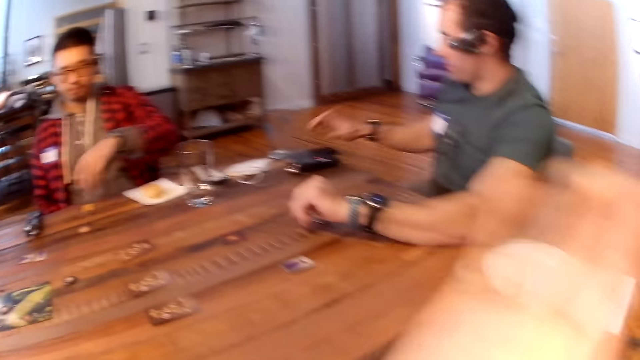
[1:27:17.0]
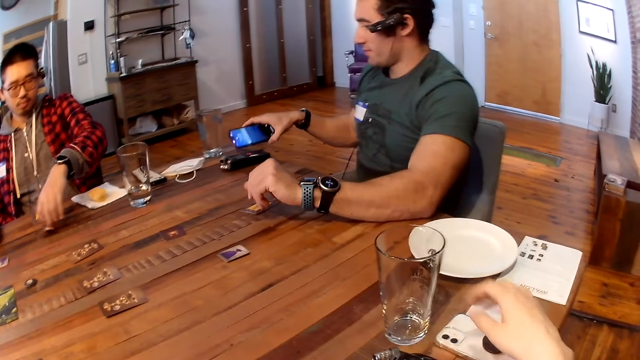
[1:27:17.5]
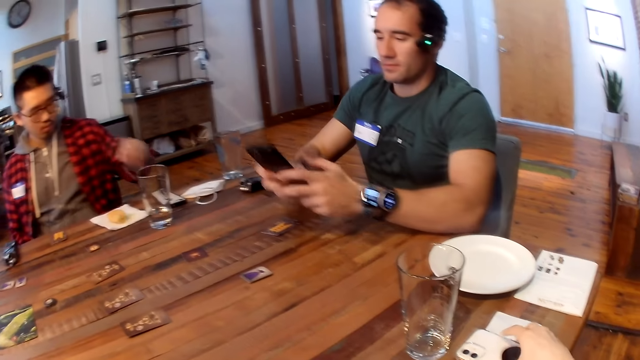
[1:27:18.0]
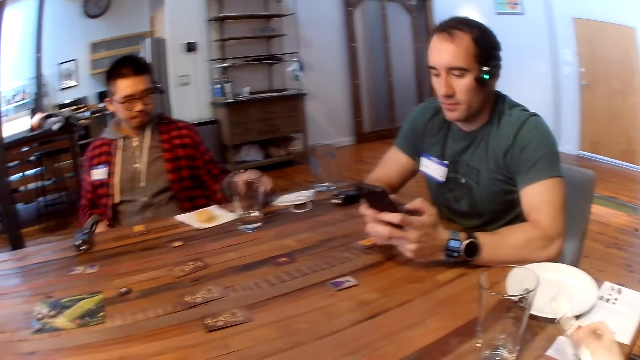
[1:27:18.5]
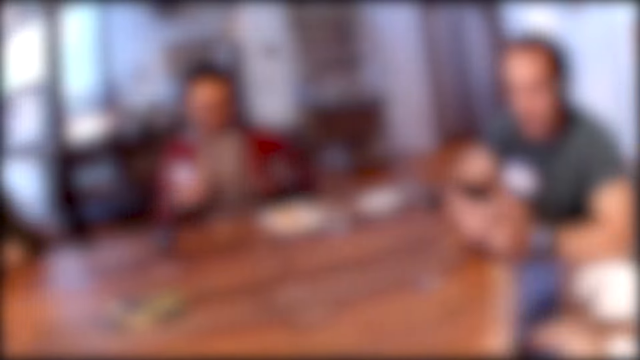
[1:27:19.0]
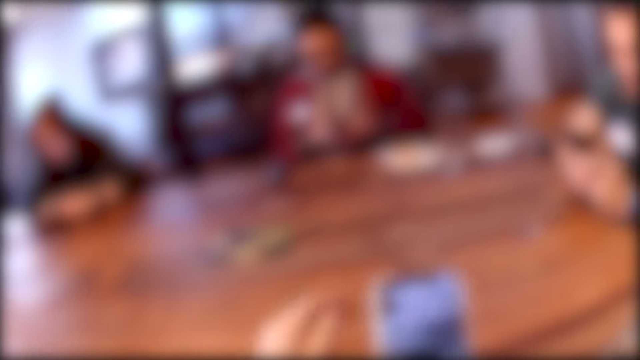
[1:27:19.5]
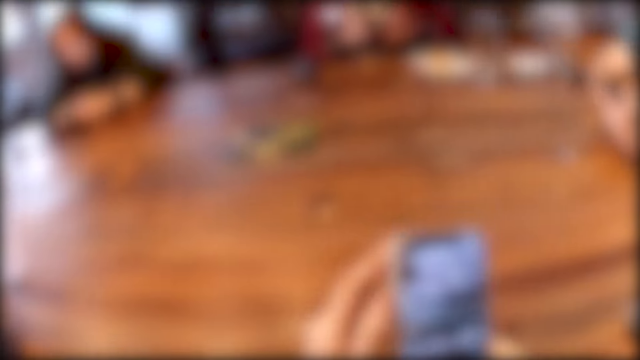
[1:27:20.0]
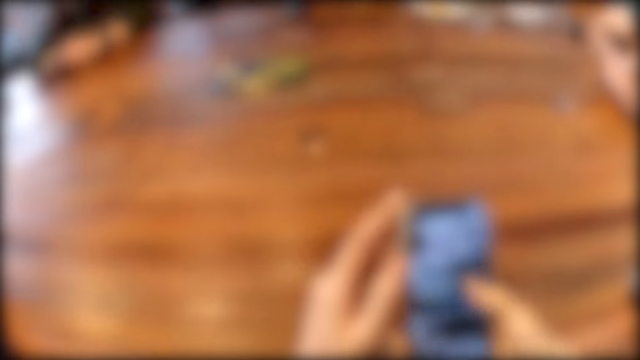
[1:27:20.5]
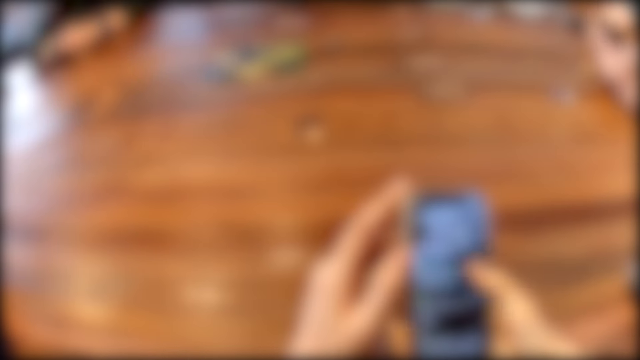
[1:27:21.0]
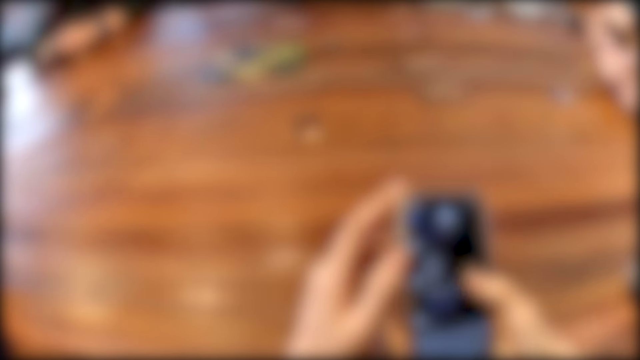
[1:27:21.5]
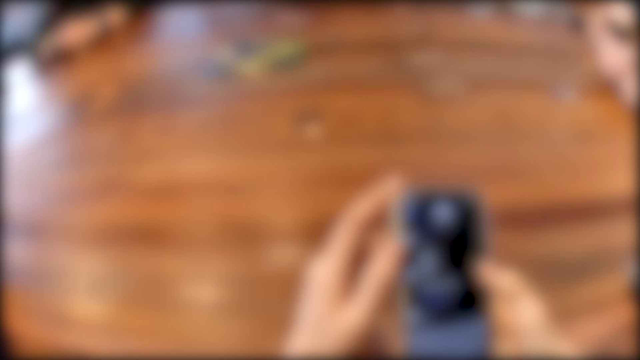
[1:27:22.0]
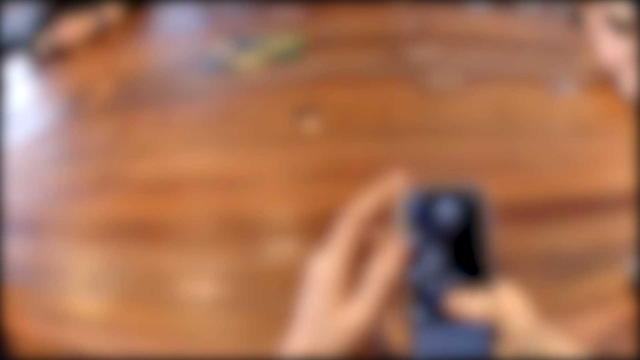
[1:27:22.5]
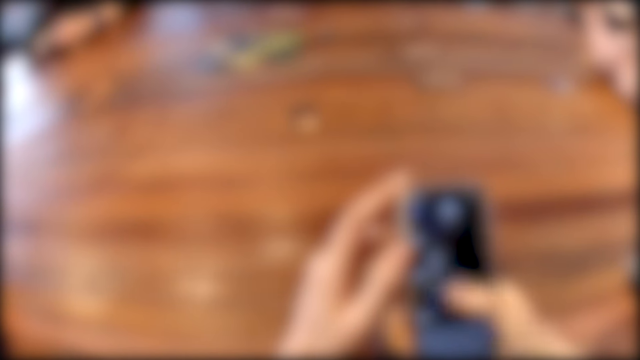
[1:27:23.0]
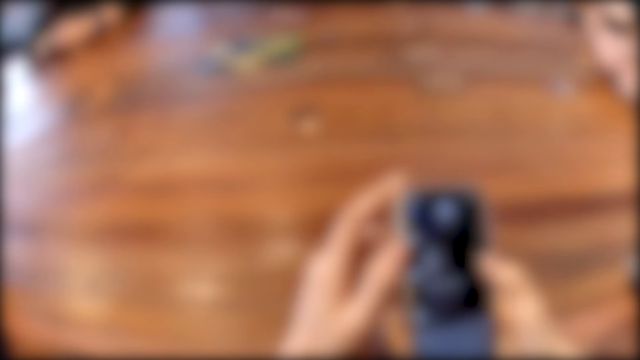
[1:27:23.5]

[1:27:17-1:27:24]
The man is using the mobile phone.
